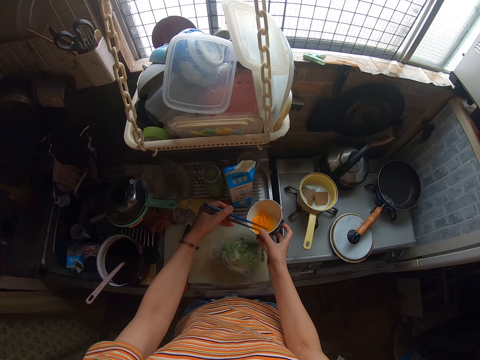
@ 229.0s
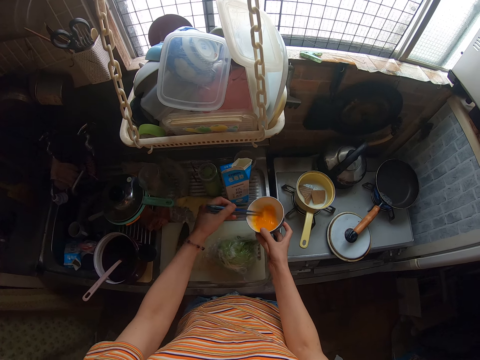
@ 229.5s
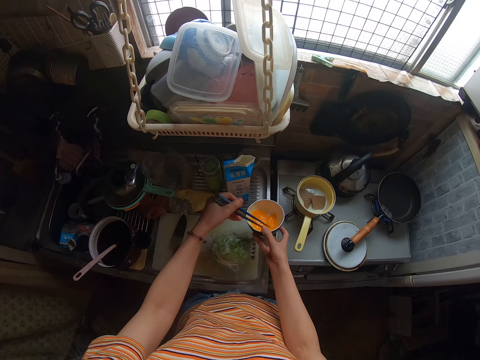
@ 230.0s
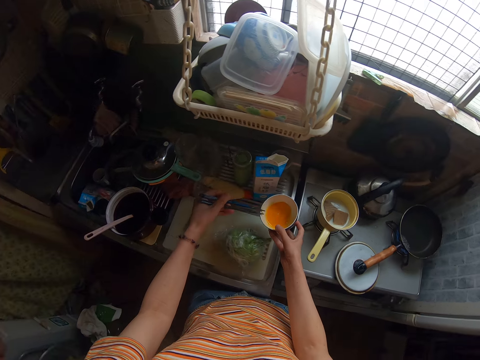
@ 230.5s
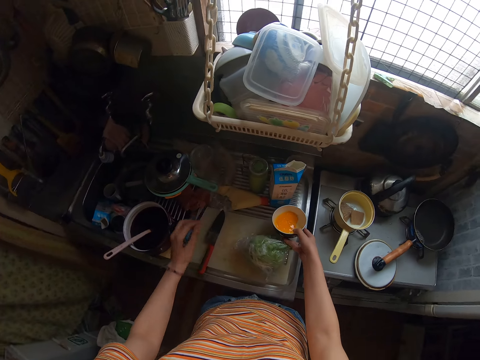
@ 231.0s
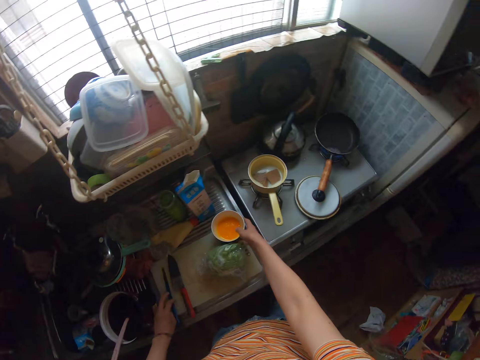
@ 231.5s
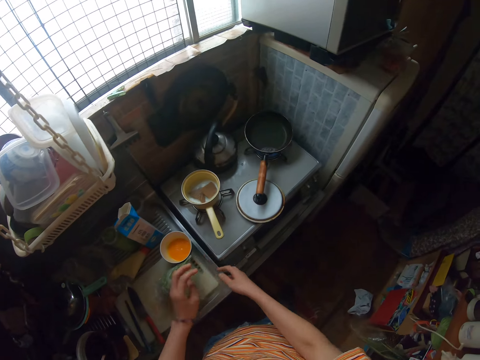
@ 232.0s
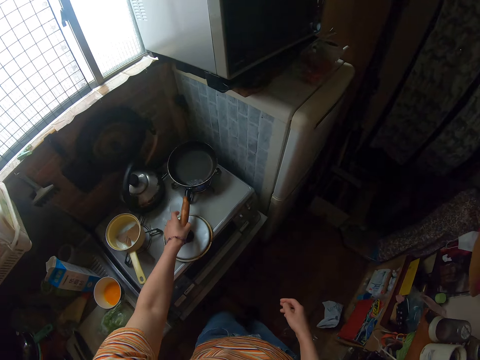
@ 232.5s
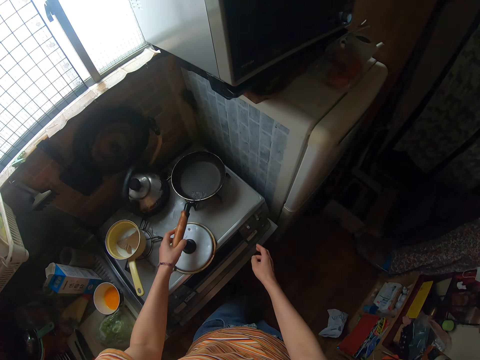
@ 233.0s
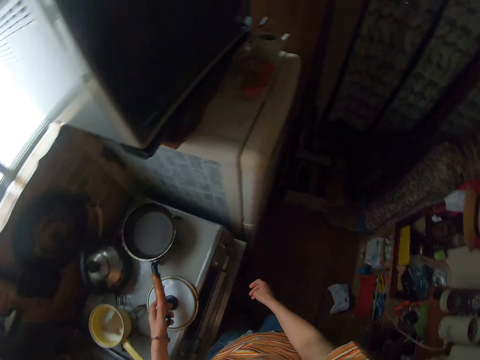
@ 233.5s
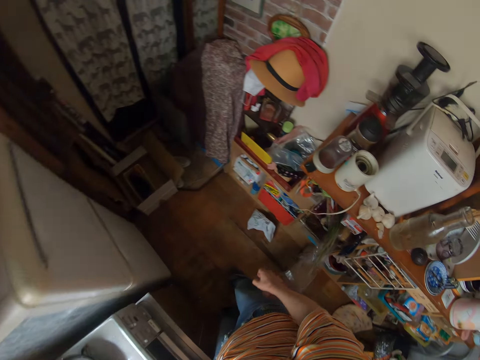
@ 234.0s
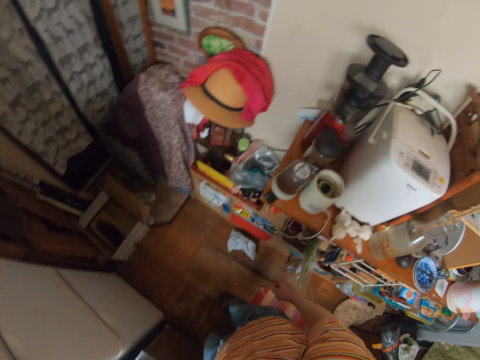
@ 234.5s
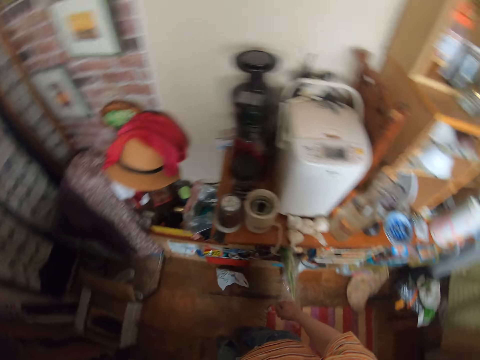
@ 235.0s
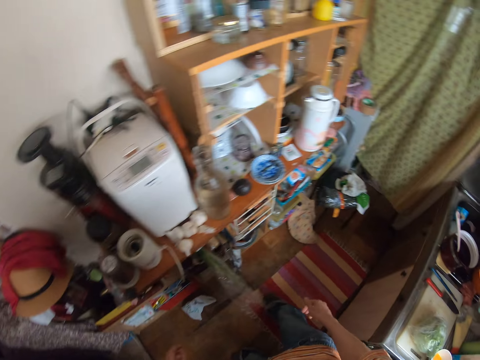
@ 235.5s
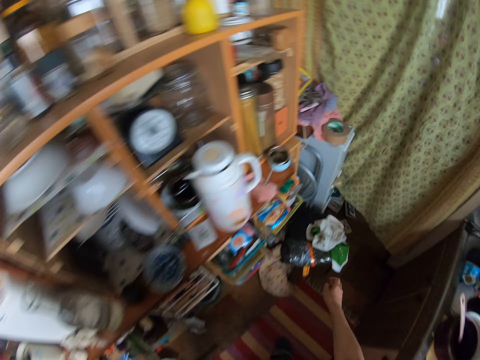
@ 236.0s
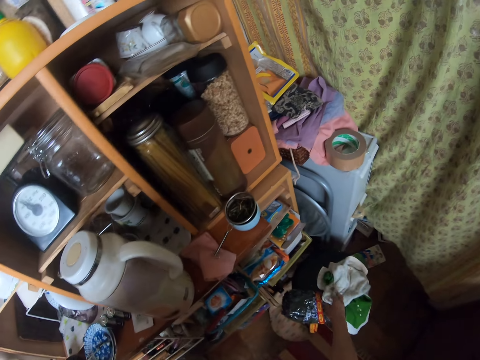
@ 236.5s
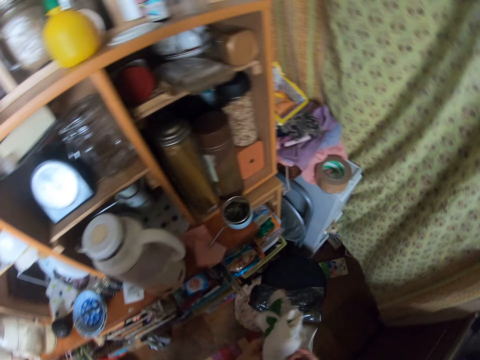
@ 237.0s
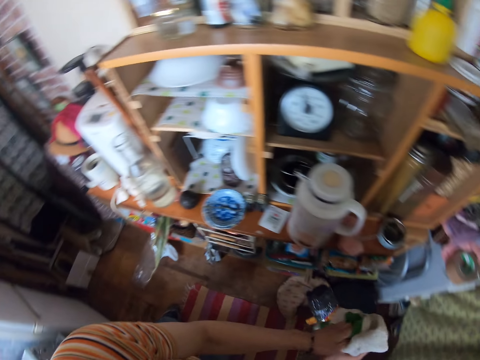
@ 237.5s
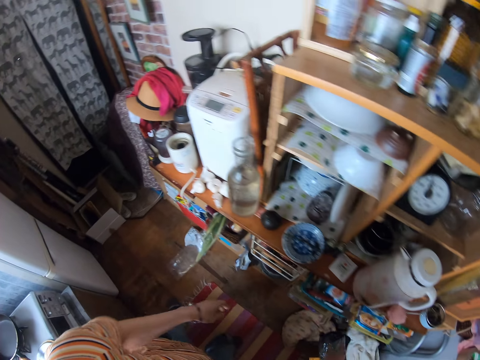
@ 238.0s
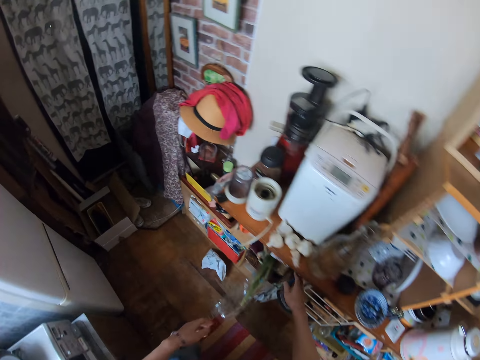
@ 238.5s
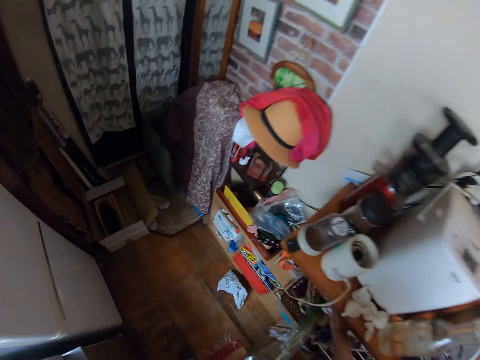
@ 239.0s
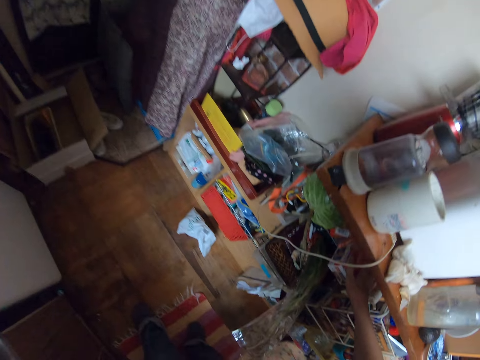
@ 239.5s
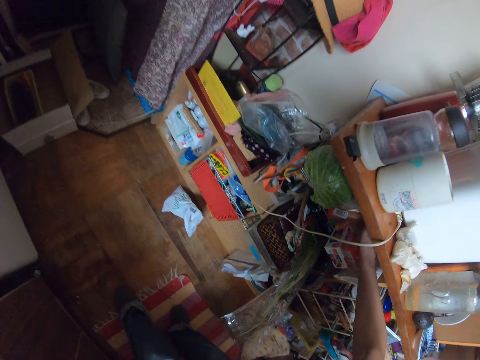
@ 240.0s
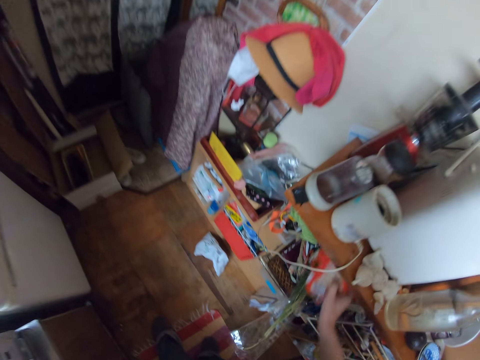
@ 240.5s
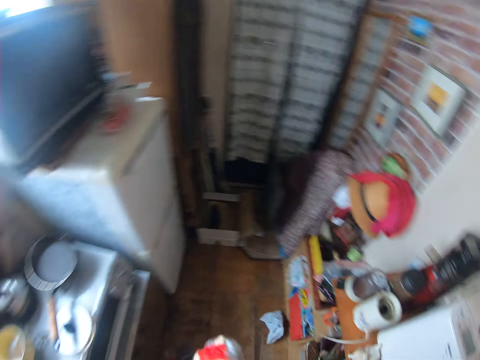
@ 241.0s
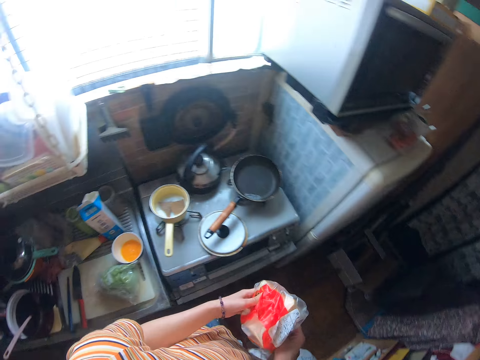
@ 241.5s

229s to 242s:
The camera wearer drops the chopsticks on the cutting board. She puts the cup of egg down. She adjusts the frying pan on the burner. She lifts the pan. She picks the towel. She cleans her hands with the towel. She drops the towel. She moves her hand. She takes out bread from a shelf.

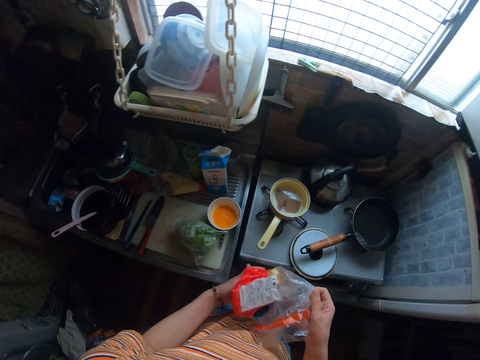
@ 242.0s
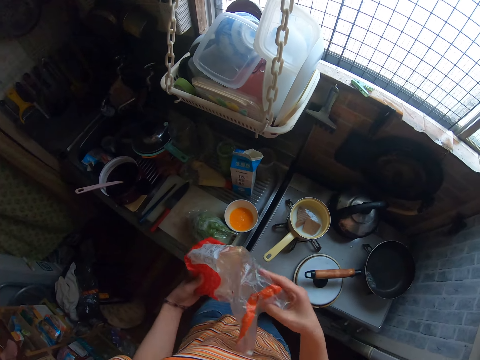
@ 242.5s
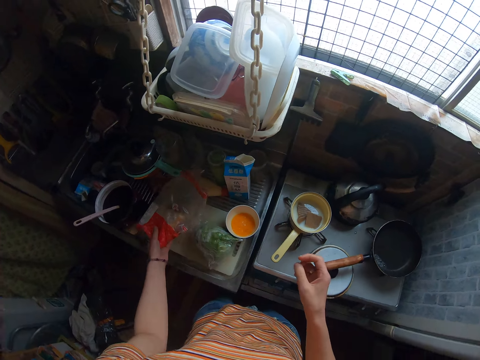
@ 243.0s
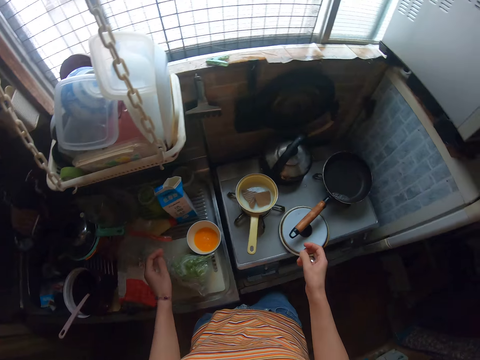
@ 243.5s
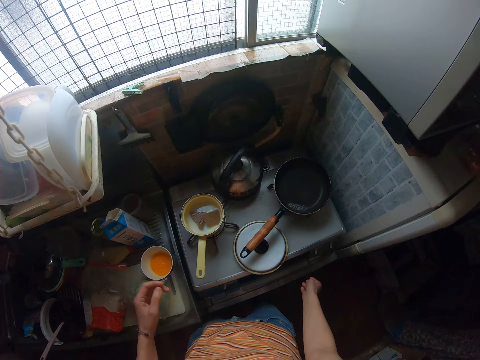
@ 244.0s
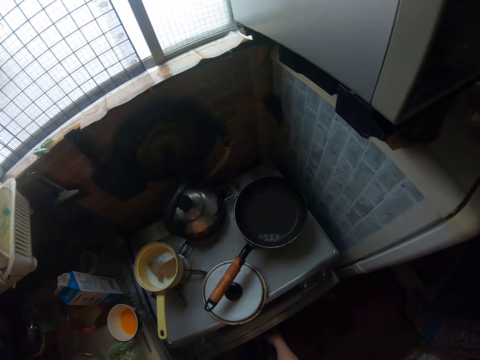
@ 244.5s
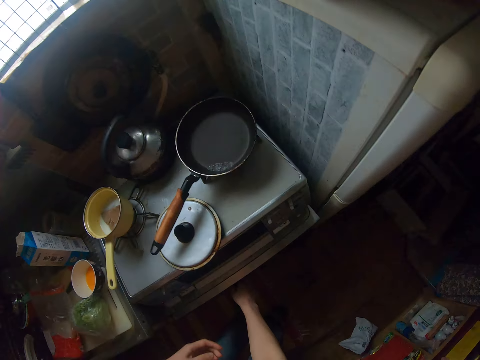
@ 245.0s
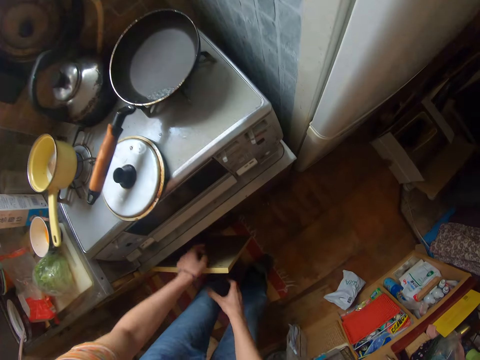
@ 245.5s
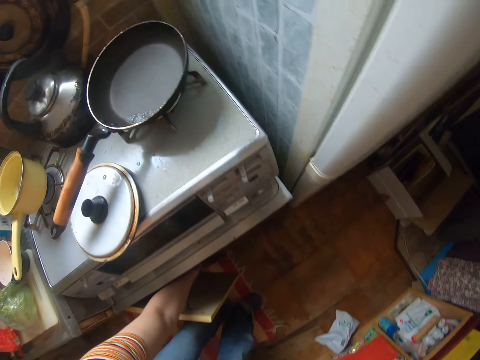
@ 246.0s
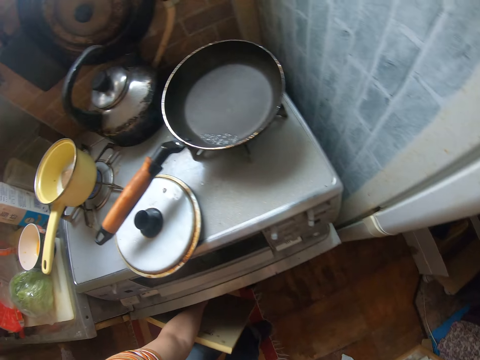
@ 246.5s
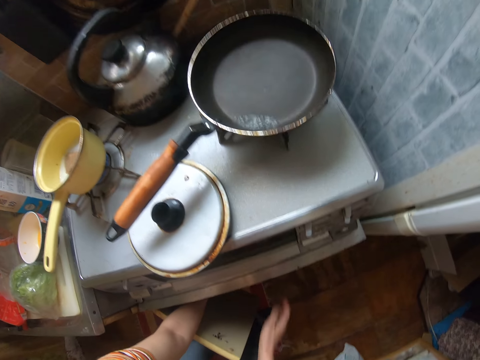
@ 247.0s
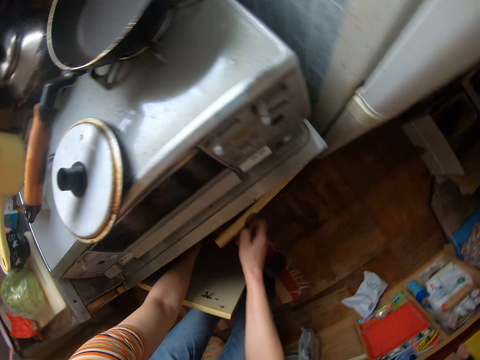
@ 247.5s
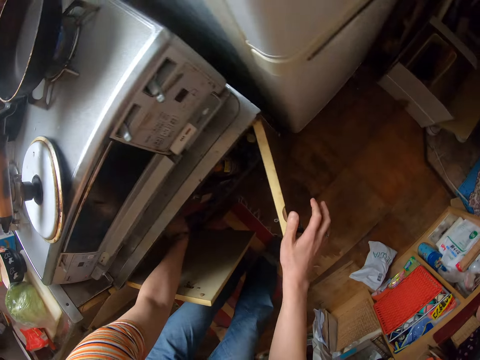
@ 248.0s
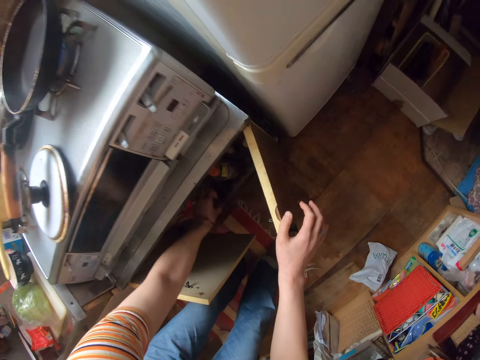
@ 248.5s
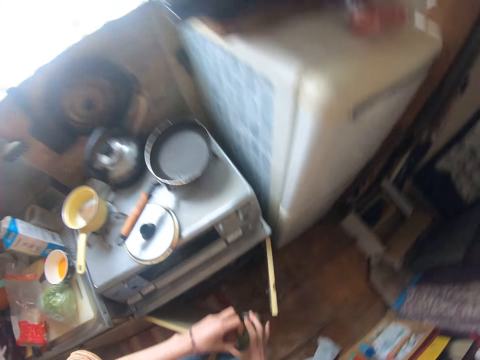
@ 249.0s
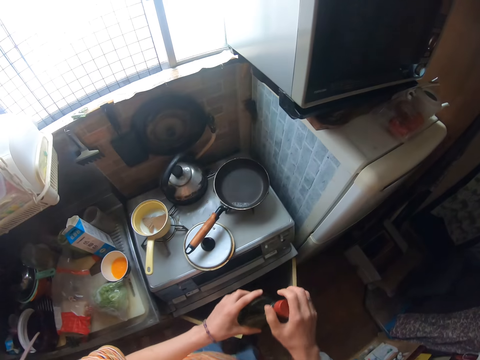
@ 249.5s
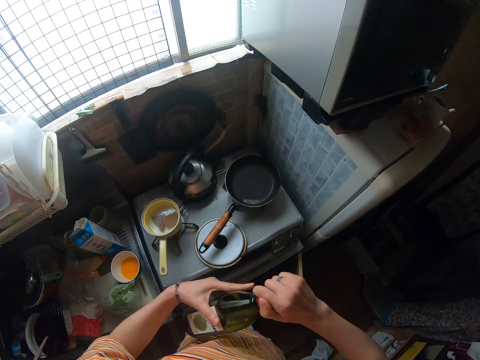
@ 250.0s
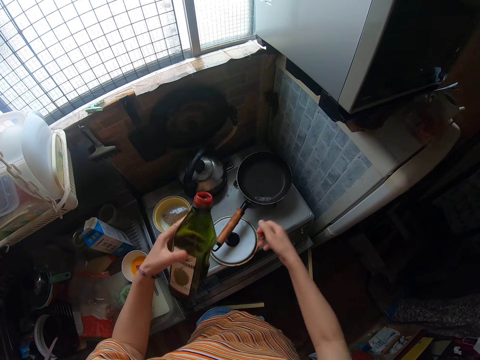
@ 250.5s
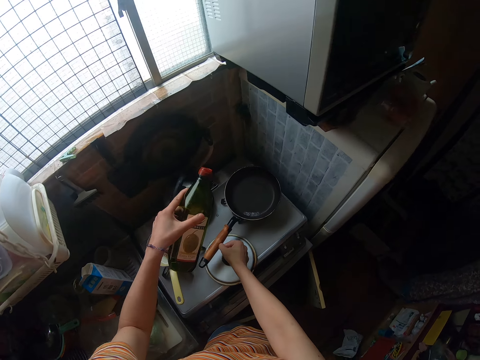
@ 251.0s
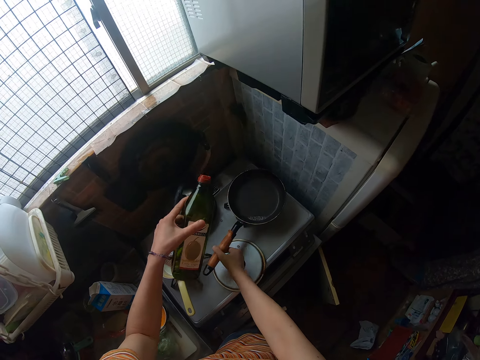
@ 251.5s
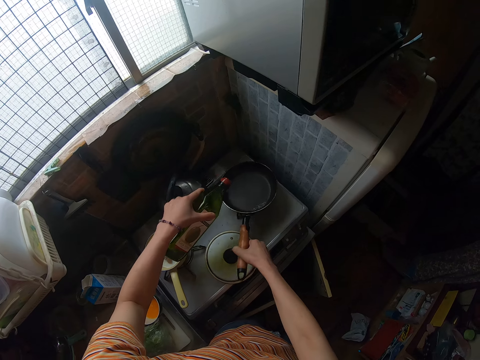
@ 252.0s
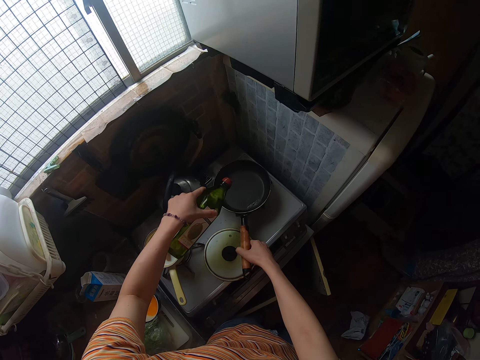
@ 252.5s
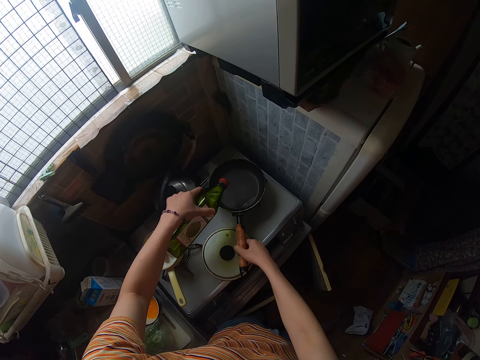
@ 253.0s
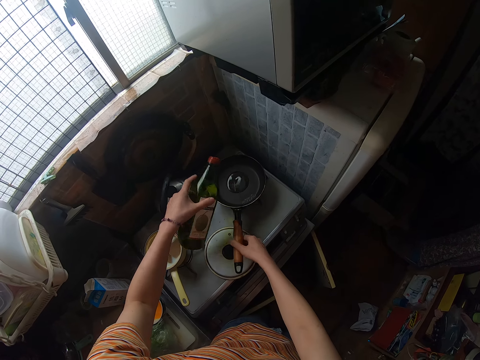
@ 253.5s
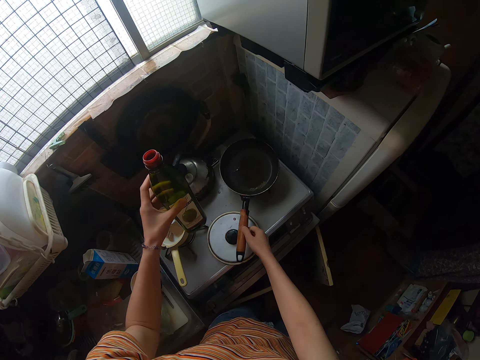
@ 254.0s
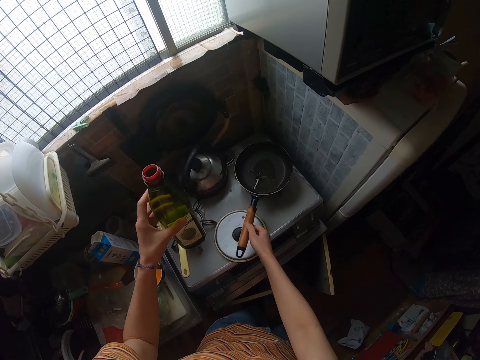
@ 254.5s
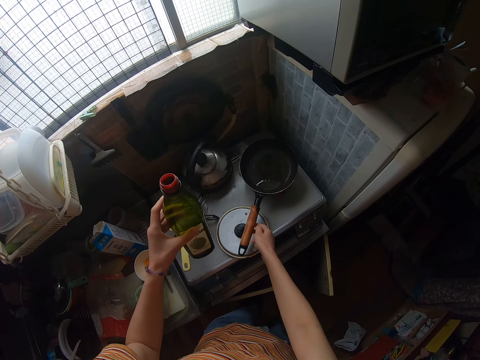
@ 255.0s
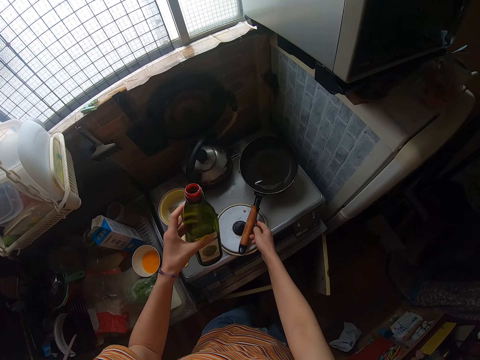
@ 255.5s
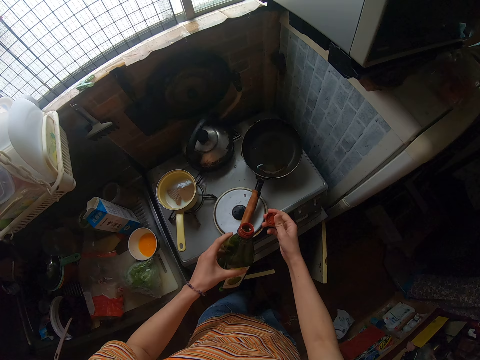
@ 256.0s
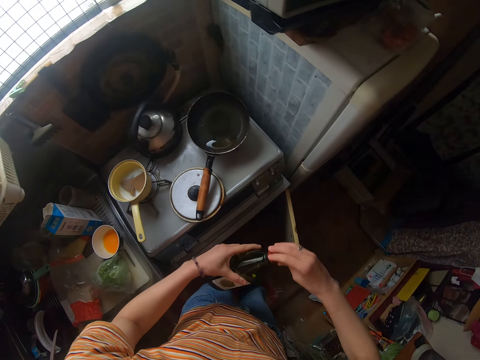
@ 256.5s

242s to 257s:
The camera wearer unfolds the packet of bread. They drop the bread on the cutting board. They open a cupboard. They open the other side of the cupboard. They bring out an oil container or bottle of oil from the cupboard. They open the oil container. They pour some oil from the container into the frying pan on the burner. They move the pan. They hold the bottle of oil.
